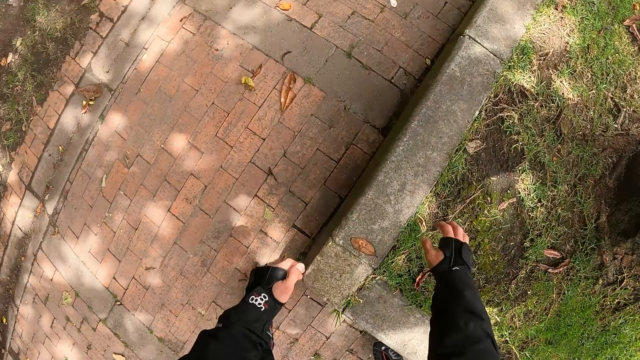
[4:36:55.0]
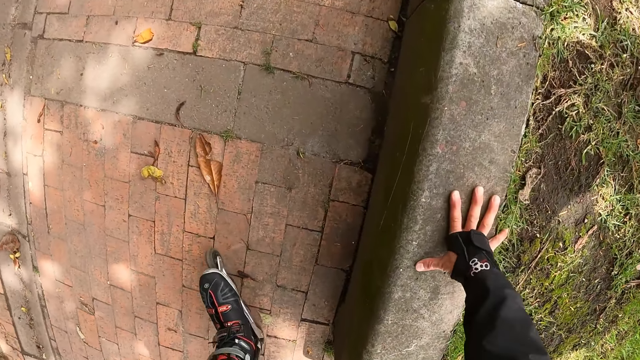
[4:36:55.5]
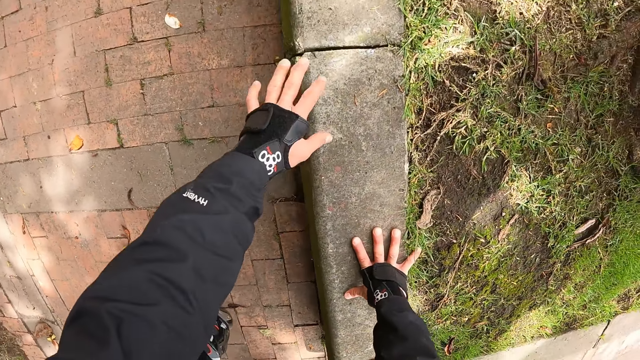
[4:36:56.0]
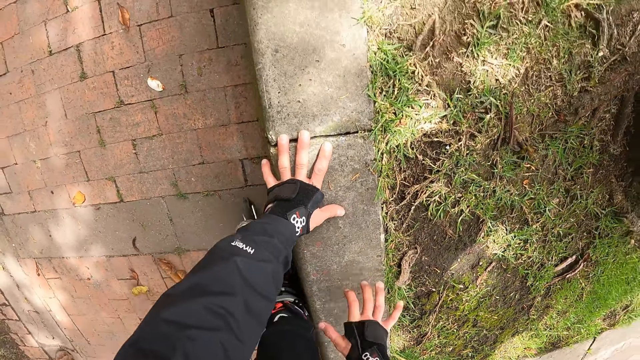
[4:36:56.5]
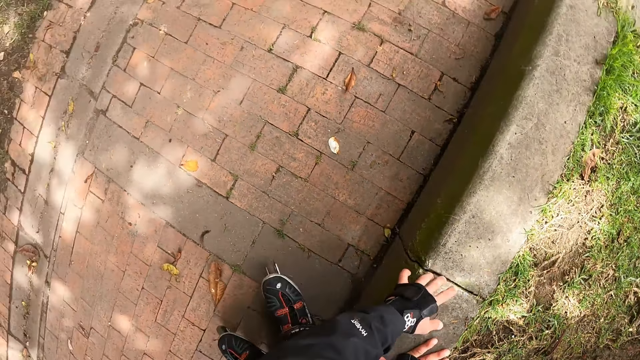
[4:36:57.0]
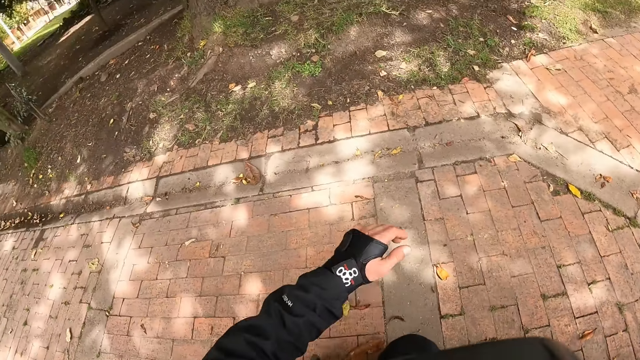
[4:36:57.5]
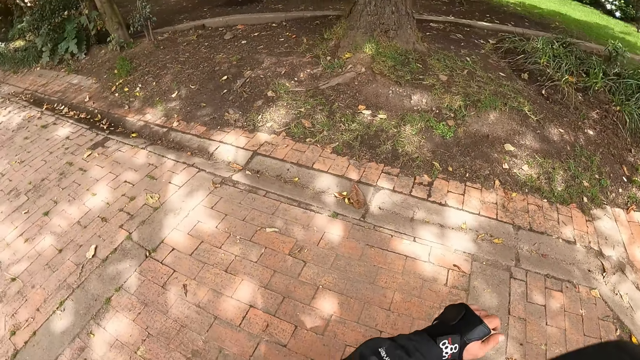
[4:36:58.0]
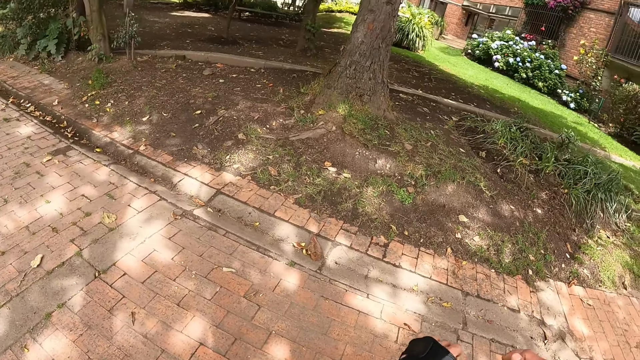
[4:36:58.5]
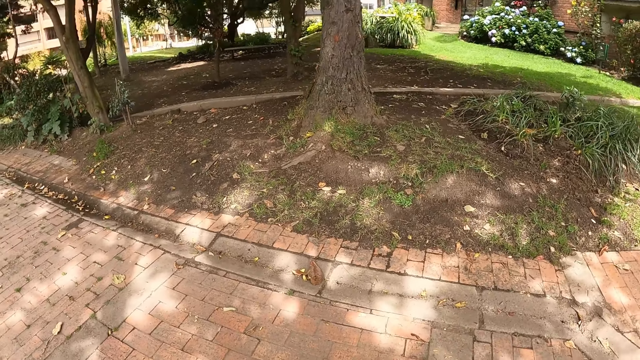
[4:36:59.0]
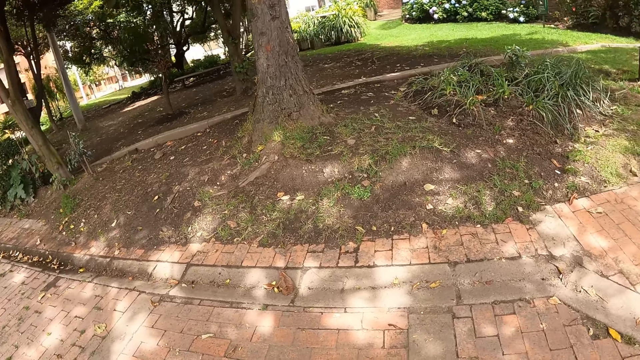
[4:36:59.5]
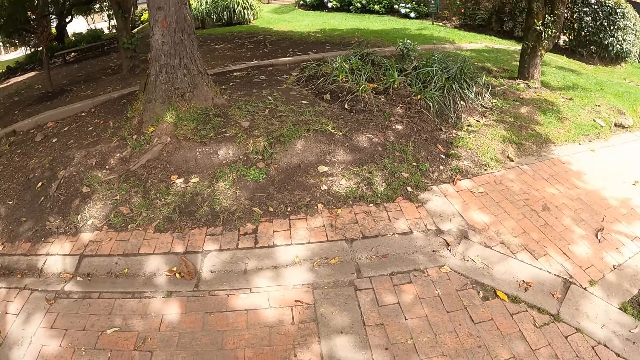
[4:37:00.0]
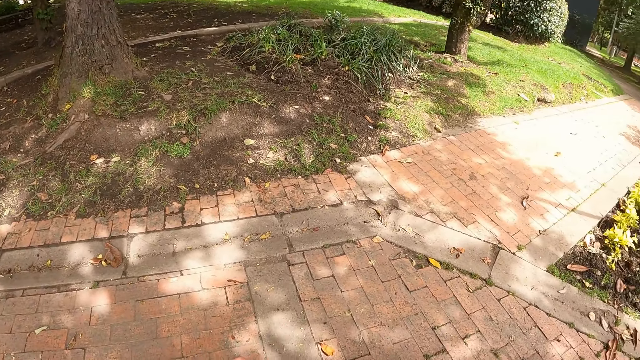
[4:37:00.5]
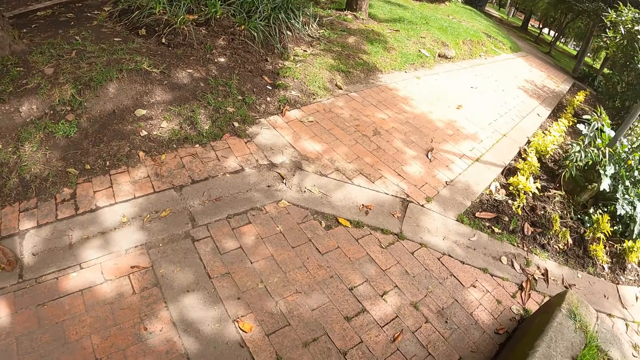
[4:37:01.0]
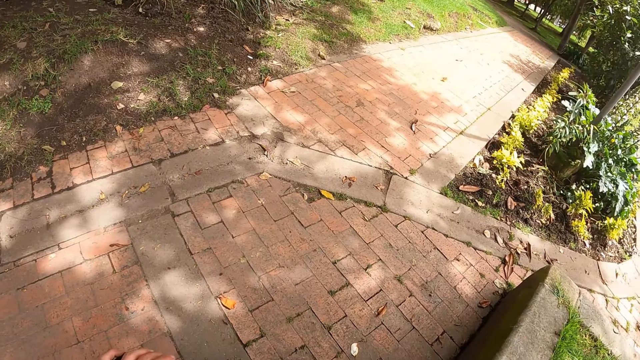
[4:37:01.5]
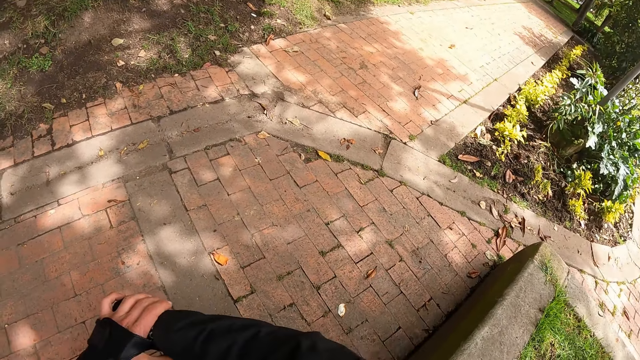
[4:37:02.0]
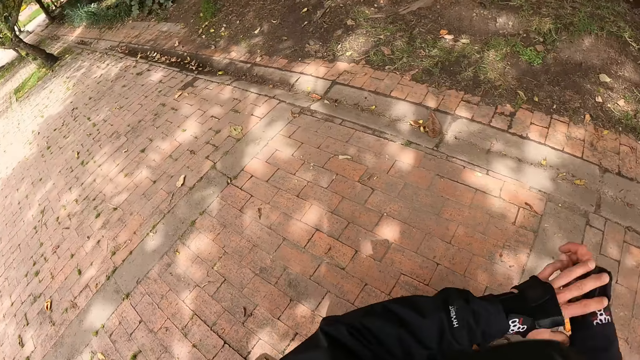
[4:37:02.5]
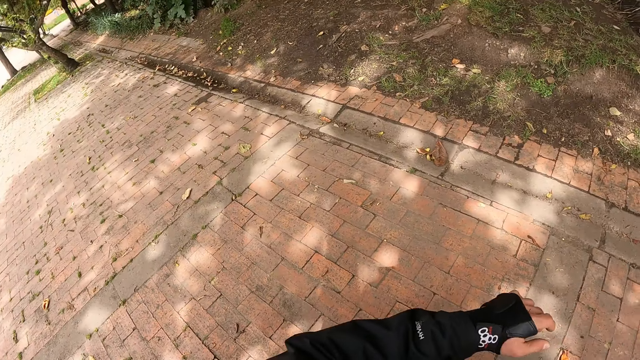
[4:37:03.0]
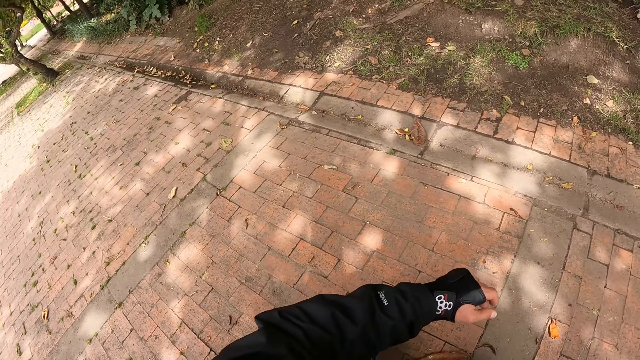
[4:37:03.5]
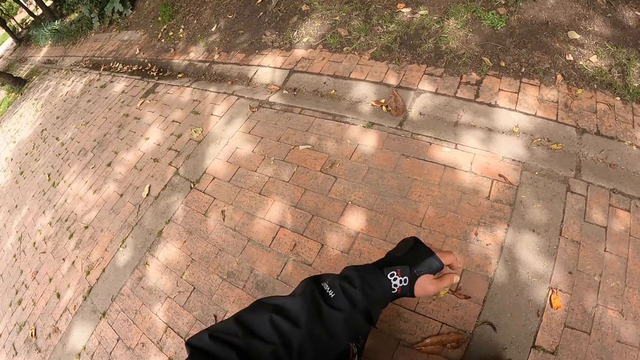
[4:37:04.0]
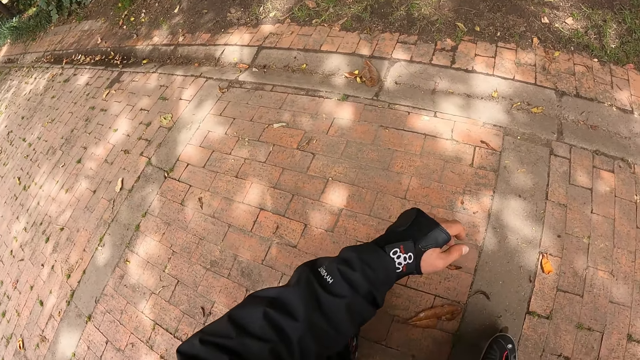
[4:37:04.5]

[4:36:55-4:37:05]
The camera wearer places his right hand on a pavement. He places his left hand on the pavement. He sits on the pavement beside the road. He places his left hand on his right hand.

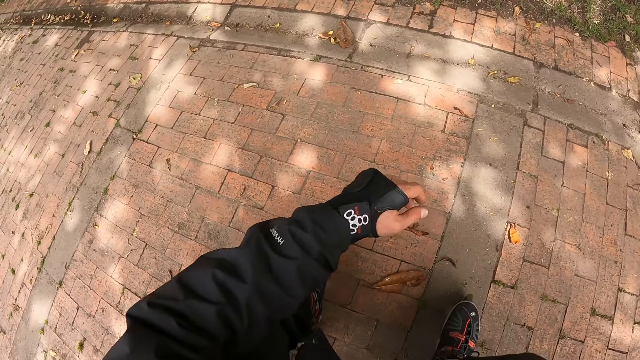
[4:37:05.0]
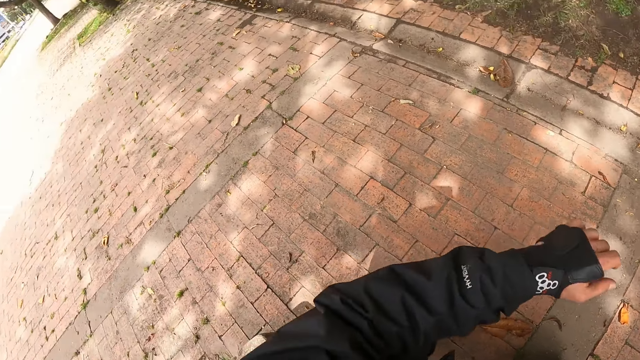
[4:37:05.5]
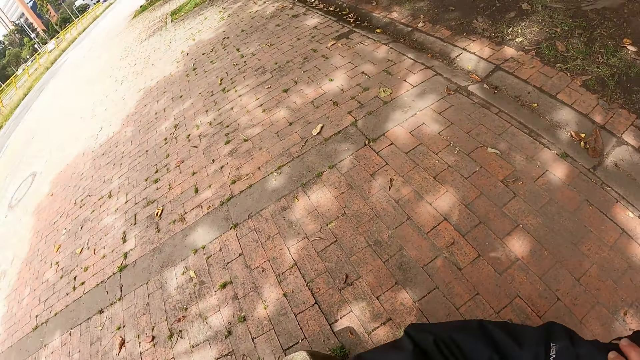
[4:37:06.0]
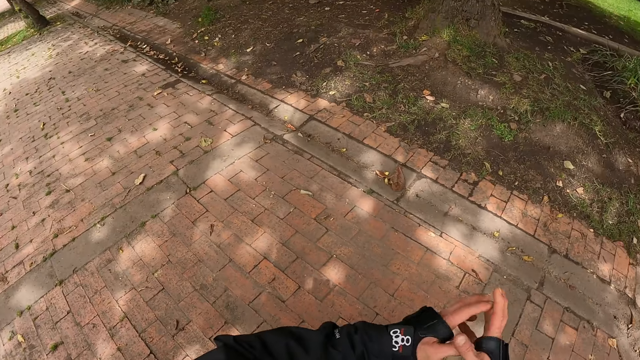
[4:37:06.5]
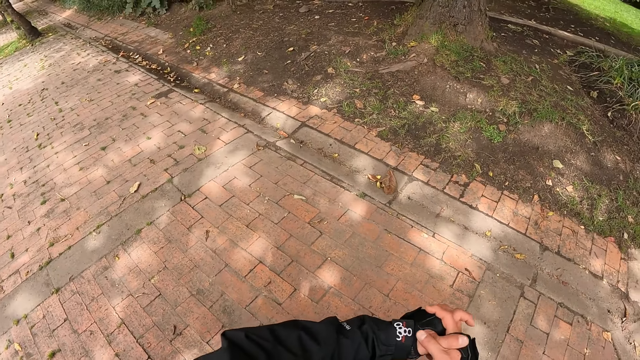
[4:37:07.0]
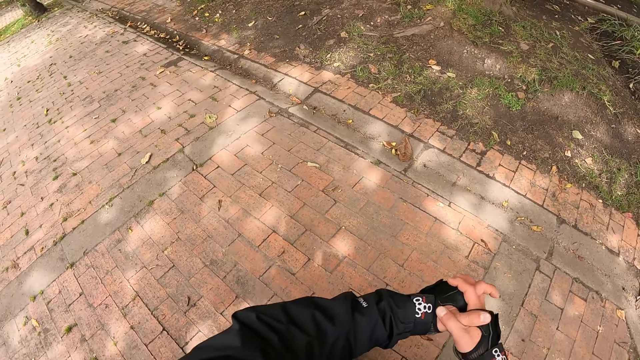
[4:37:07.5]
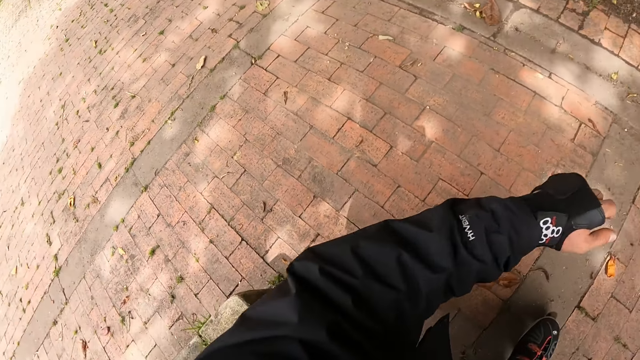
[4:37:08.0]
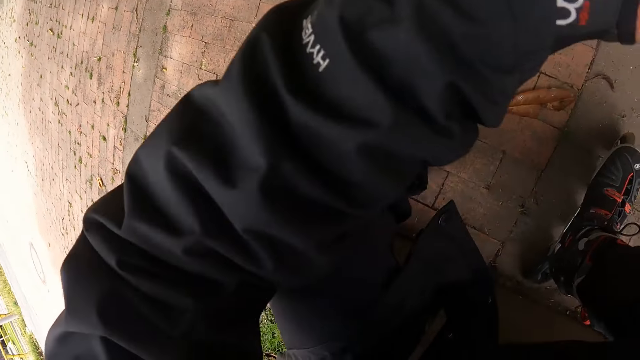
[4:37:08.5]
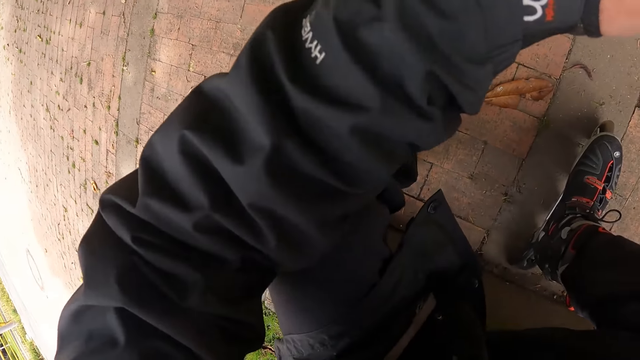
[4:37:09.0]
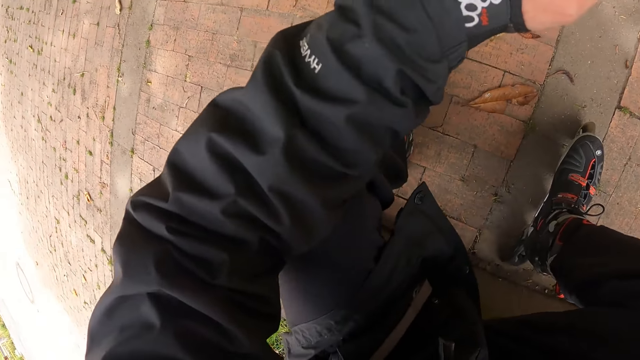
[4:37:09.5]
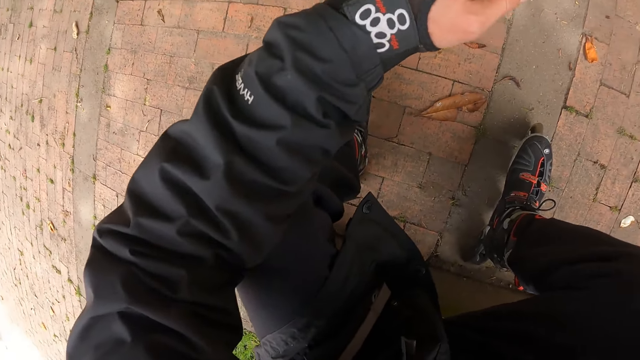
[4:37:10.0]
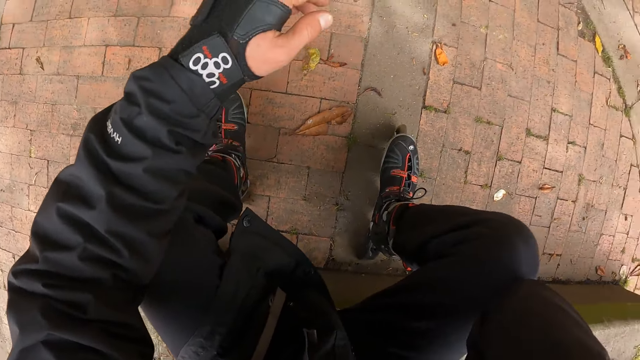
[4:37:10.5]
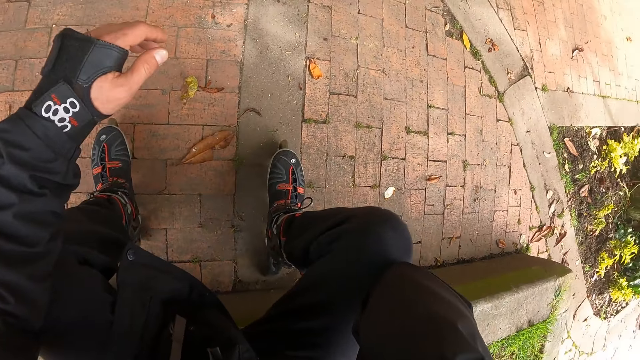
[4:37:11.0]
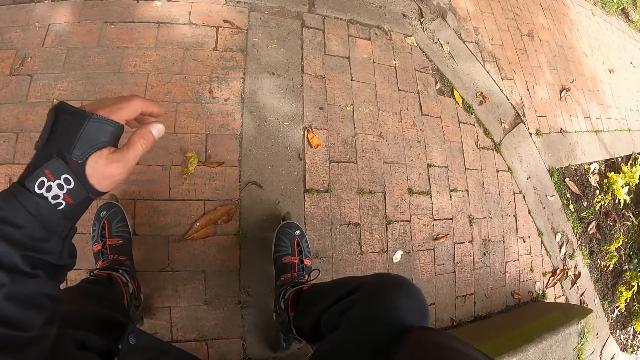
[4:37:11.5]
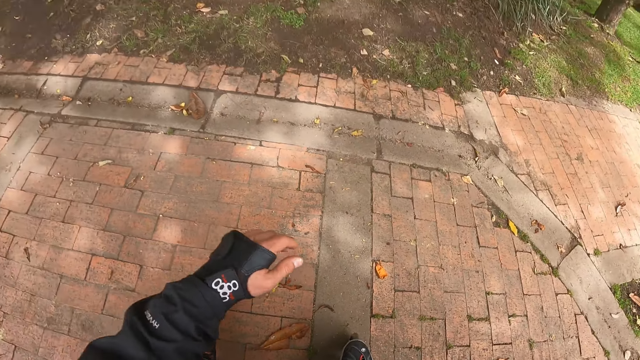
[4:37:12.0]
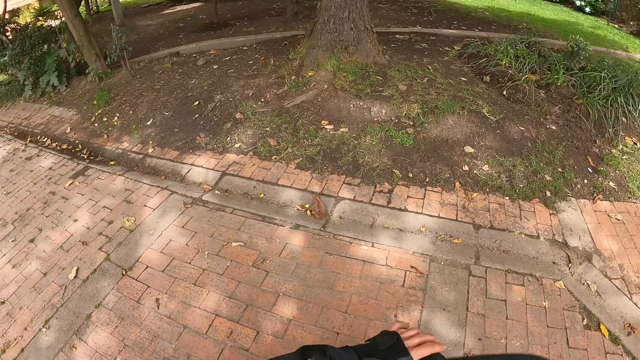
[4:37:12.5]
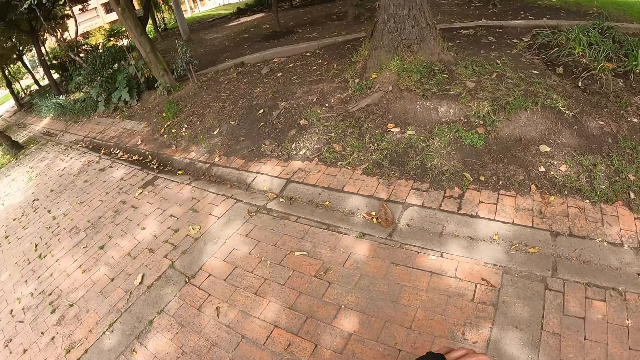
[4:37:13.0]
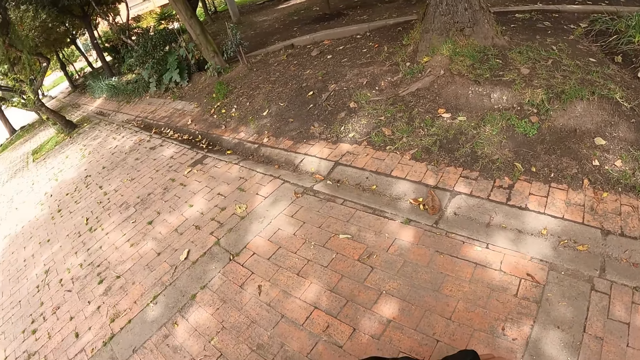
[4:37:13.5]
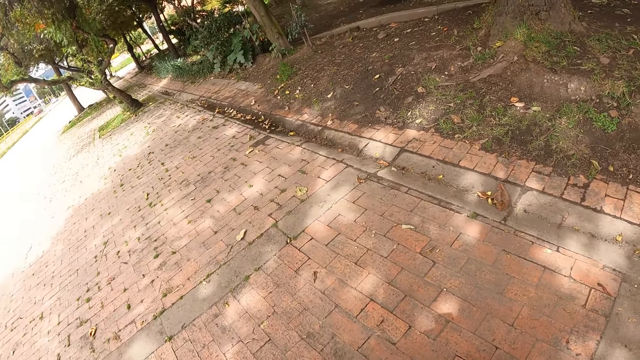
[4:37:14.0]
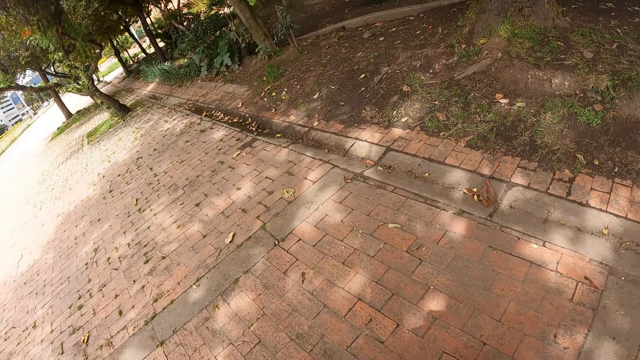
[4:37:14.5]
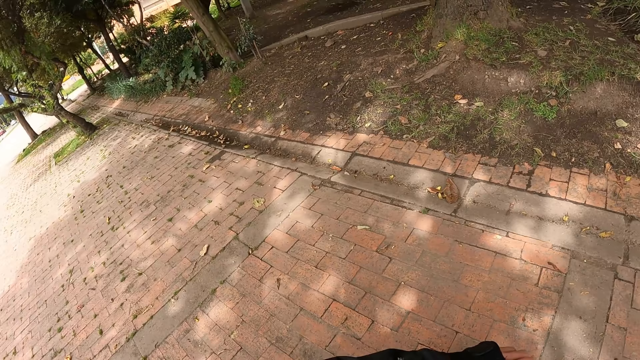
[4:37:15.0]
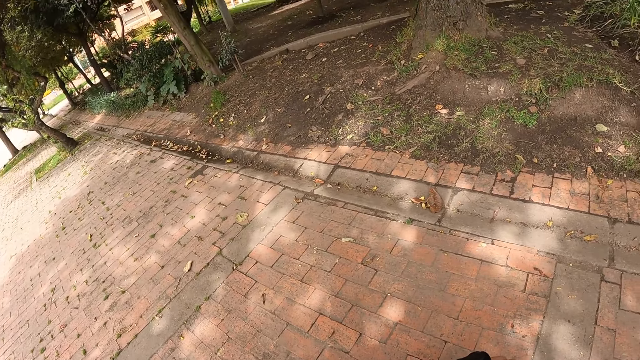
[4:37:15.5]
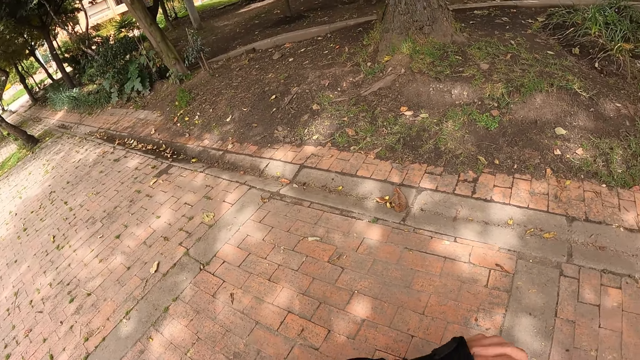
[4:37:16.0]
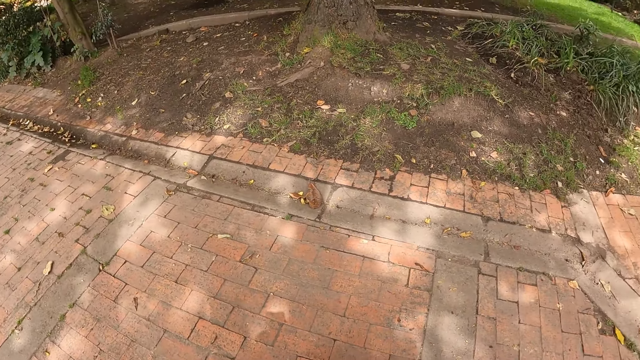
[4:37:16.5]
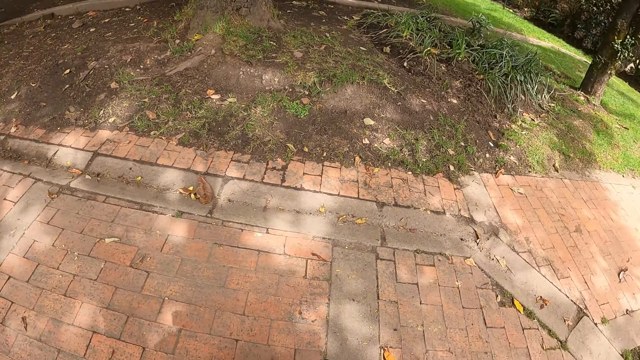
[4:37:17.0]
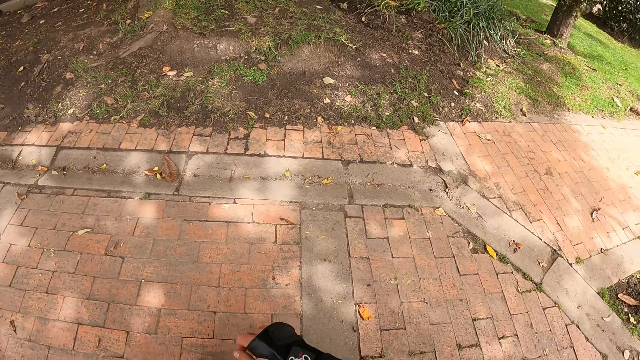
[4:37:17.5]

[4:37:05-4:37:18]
The camera wearer rubs his left wrist with his right hand. He puts his hands together. He touches his head with his right hand. He puts his two hands together. He raises his left hand.
